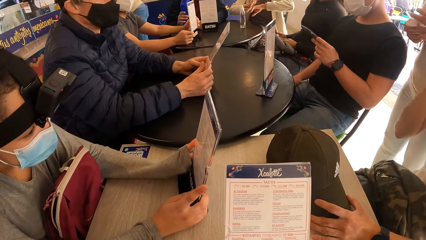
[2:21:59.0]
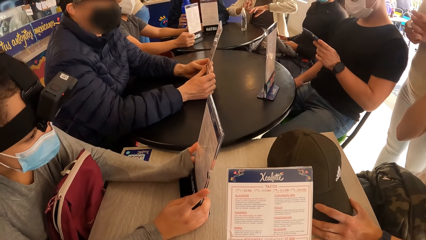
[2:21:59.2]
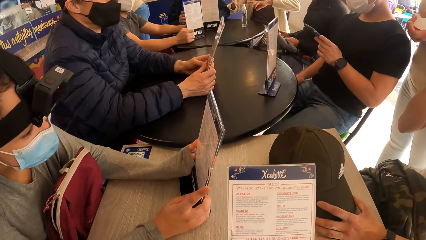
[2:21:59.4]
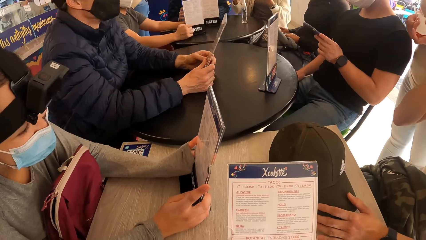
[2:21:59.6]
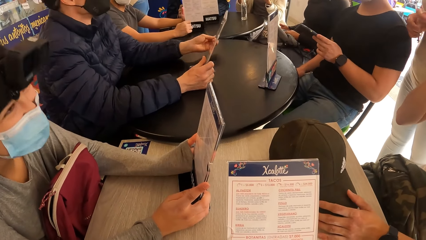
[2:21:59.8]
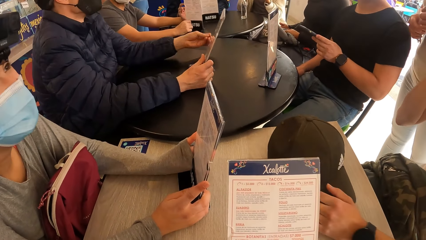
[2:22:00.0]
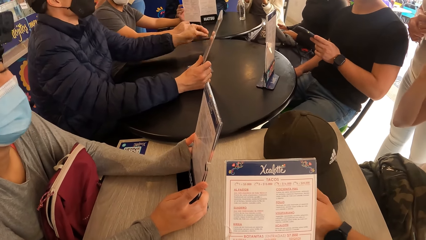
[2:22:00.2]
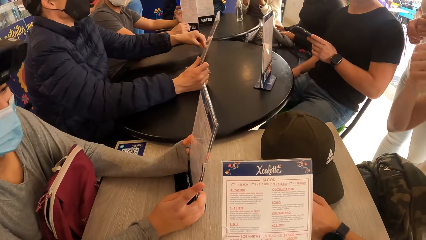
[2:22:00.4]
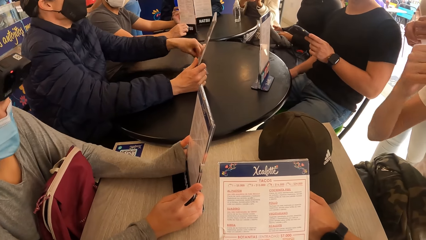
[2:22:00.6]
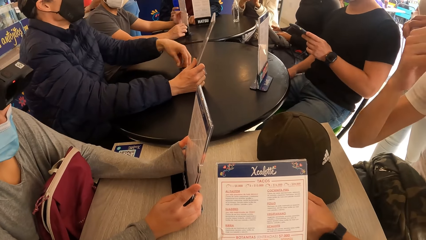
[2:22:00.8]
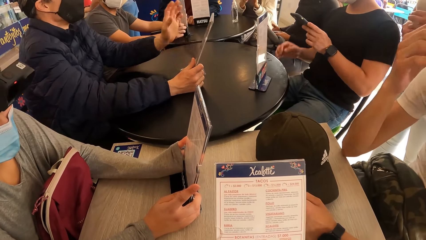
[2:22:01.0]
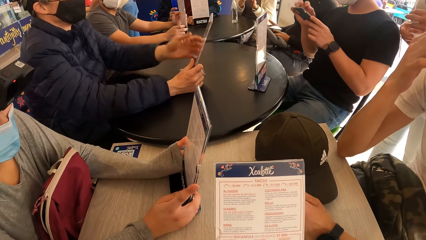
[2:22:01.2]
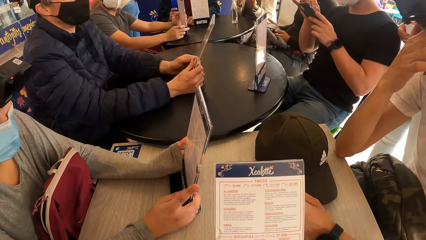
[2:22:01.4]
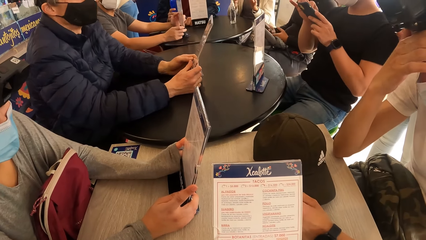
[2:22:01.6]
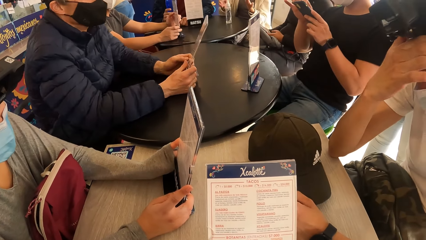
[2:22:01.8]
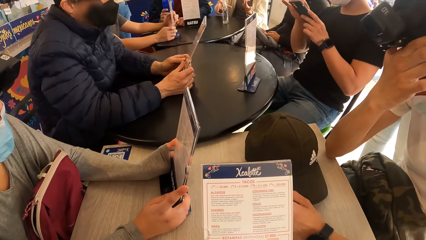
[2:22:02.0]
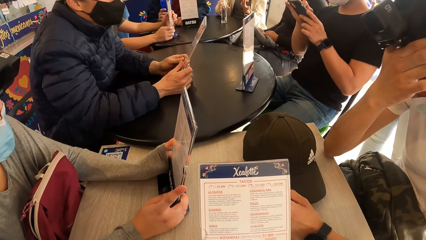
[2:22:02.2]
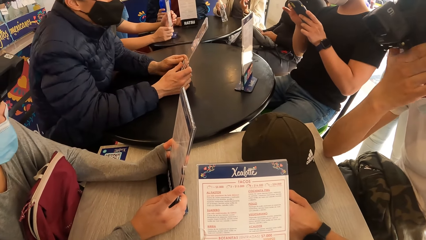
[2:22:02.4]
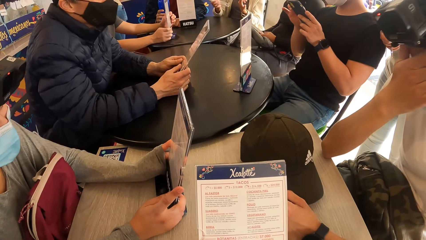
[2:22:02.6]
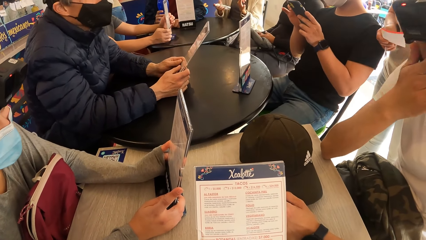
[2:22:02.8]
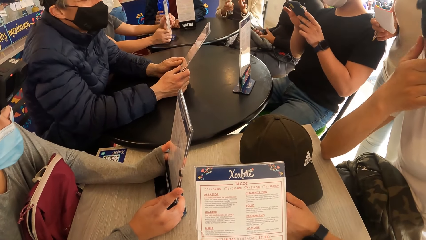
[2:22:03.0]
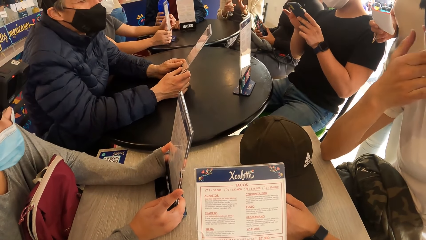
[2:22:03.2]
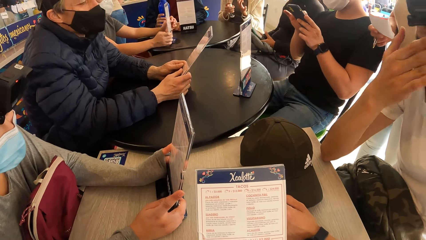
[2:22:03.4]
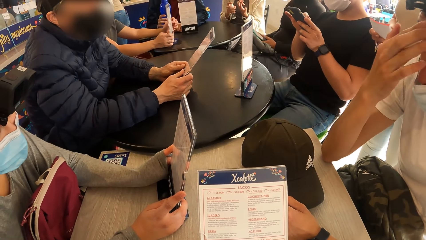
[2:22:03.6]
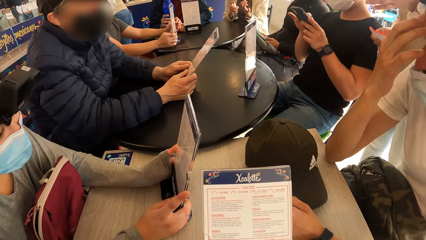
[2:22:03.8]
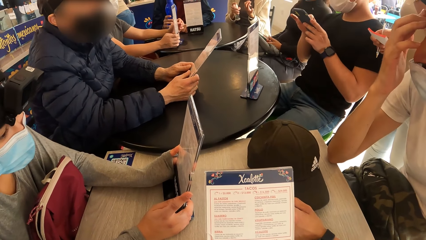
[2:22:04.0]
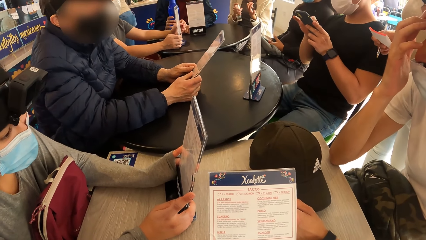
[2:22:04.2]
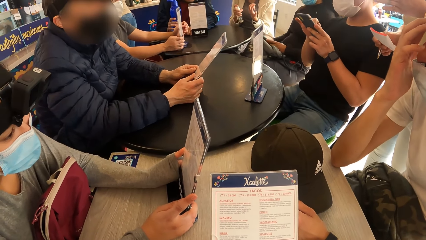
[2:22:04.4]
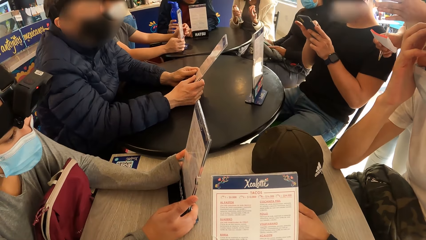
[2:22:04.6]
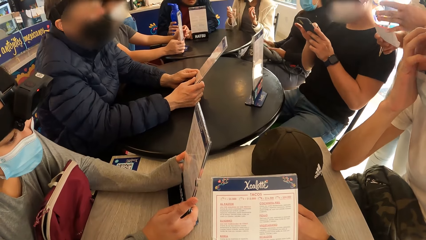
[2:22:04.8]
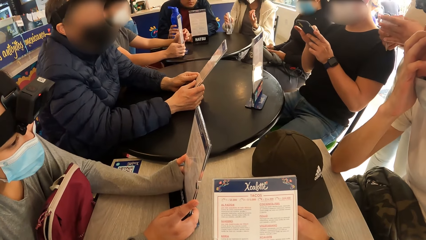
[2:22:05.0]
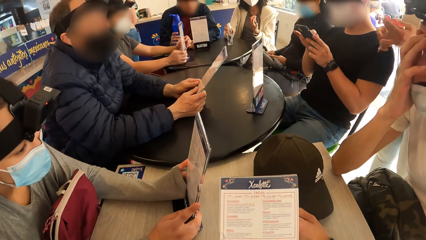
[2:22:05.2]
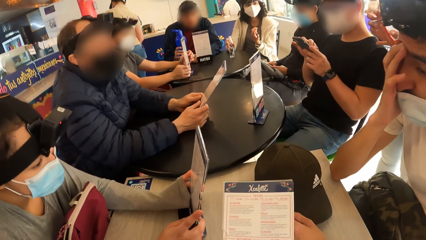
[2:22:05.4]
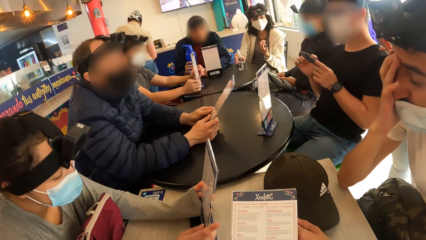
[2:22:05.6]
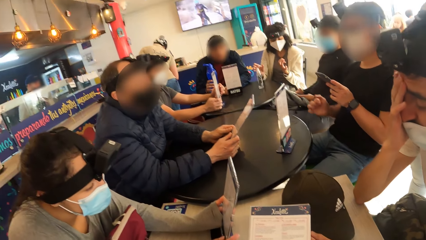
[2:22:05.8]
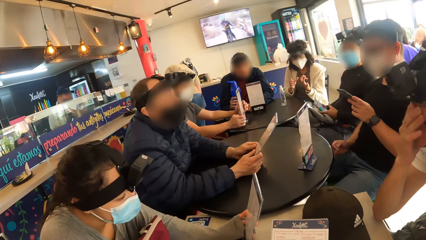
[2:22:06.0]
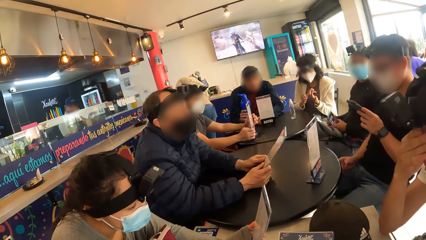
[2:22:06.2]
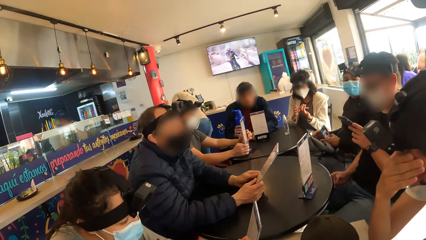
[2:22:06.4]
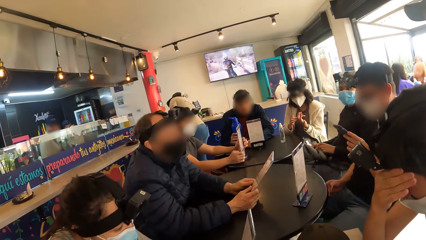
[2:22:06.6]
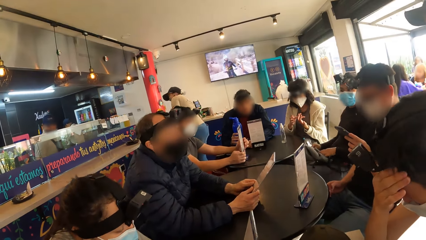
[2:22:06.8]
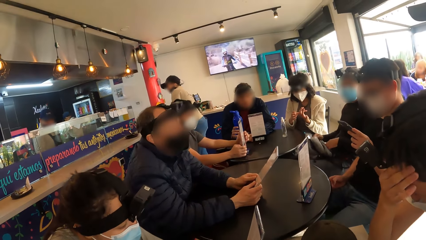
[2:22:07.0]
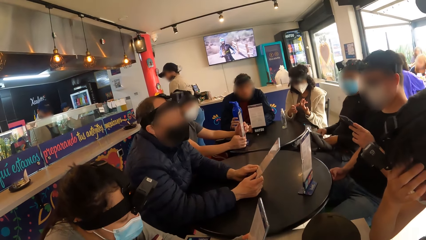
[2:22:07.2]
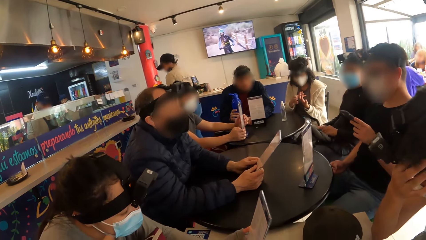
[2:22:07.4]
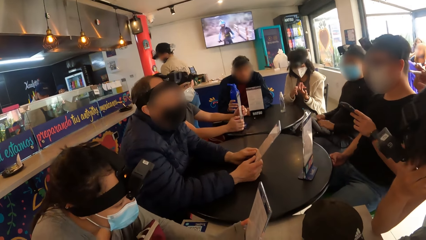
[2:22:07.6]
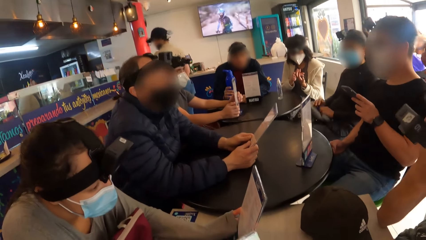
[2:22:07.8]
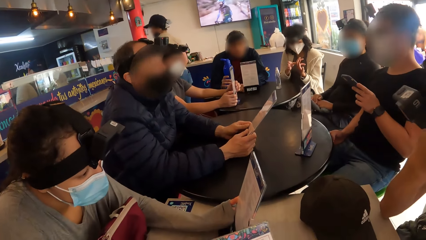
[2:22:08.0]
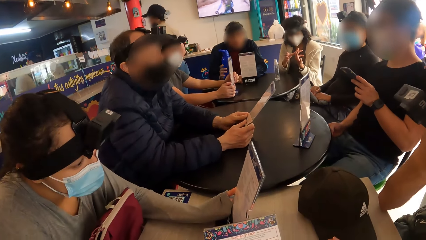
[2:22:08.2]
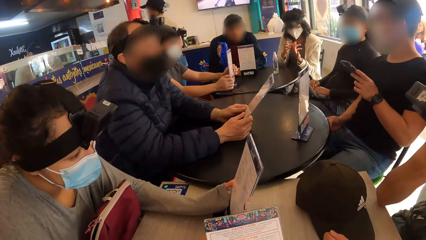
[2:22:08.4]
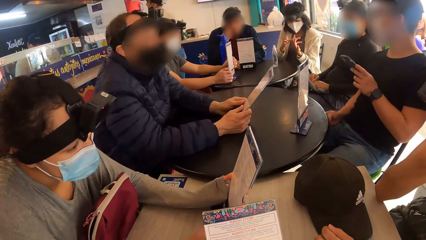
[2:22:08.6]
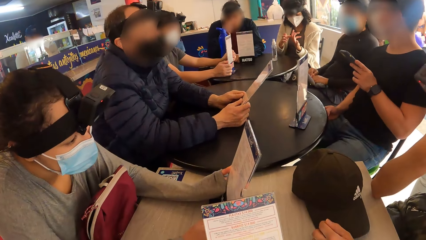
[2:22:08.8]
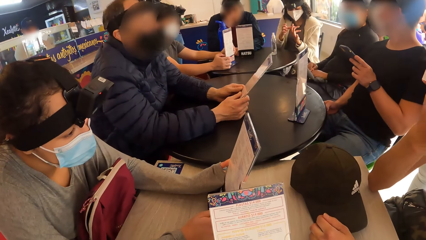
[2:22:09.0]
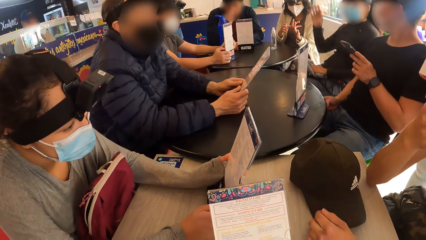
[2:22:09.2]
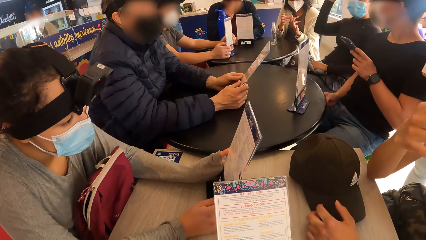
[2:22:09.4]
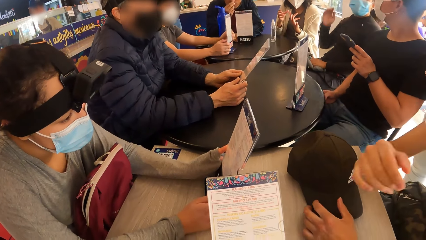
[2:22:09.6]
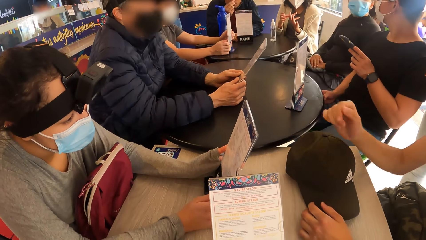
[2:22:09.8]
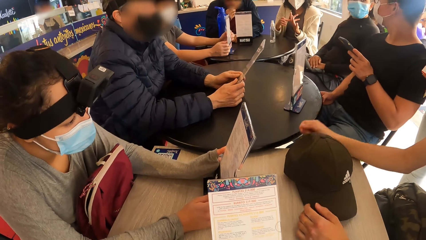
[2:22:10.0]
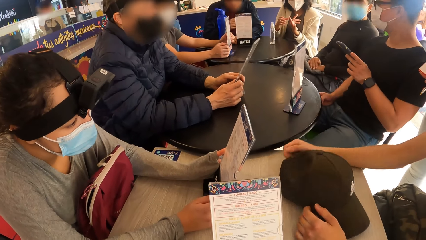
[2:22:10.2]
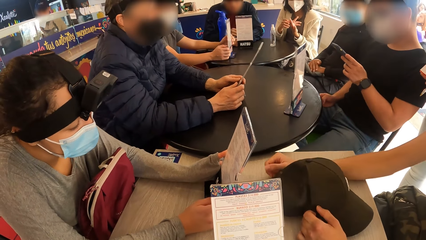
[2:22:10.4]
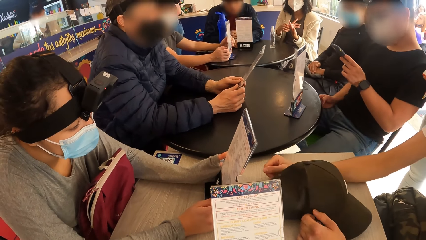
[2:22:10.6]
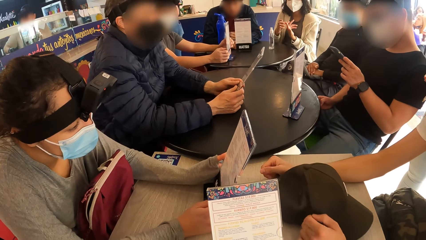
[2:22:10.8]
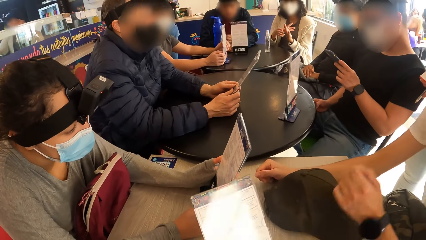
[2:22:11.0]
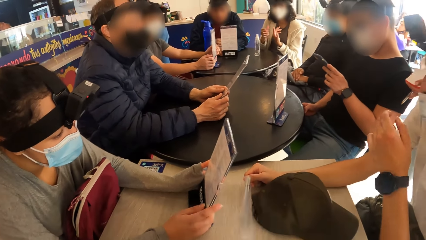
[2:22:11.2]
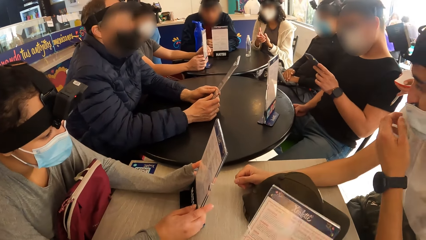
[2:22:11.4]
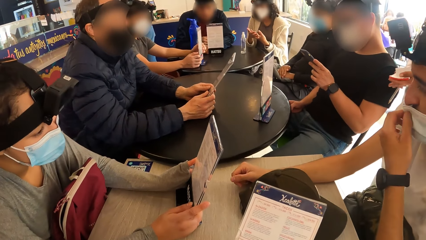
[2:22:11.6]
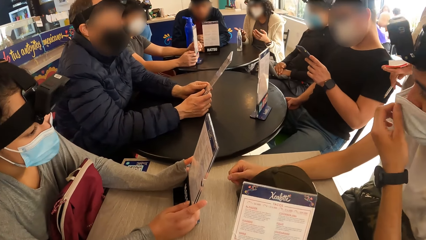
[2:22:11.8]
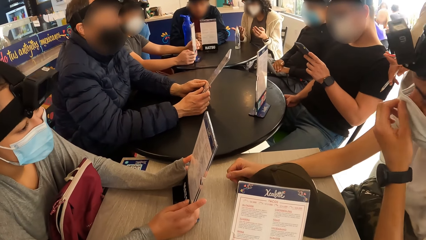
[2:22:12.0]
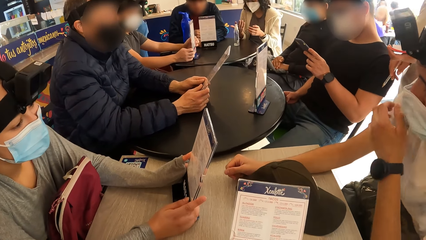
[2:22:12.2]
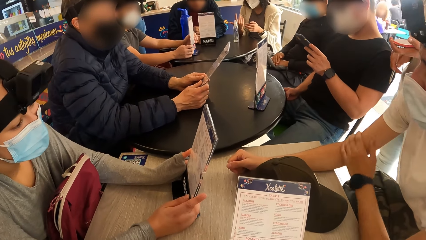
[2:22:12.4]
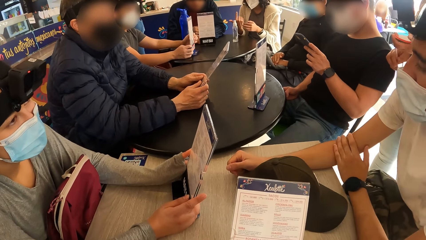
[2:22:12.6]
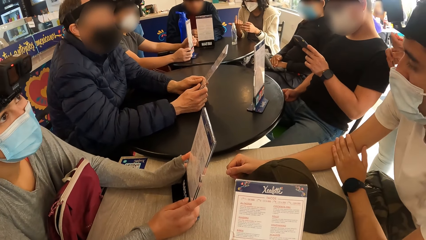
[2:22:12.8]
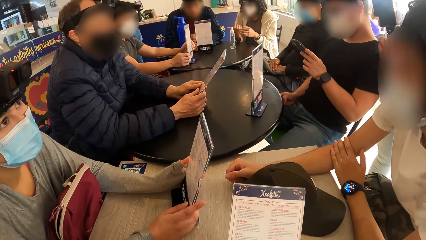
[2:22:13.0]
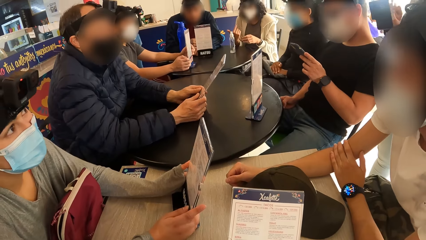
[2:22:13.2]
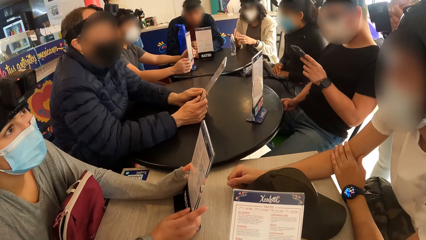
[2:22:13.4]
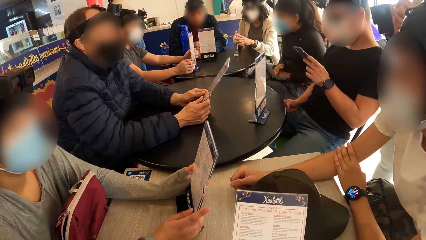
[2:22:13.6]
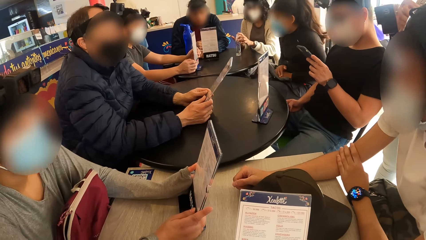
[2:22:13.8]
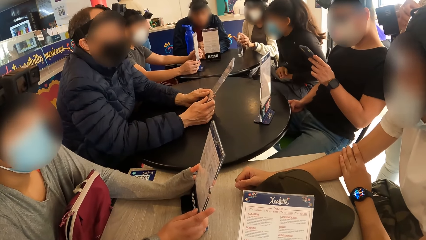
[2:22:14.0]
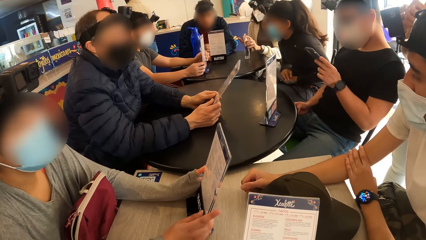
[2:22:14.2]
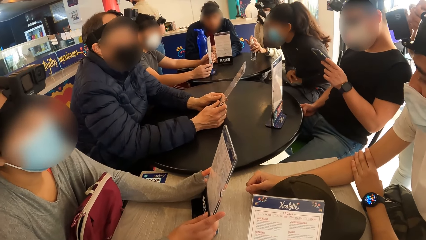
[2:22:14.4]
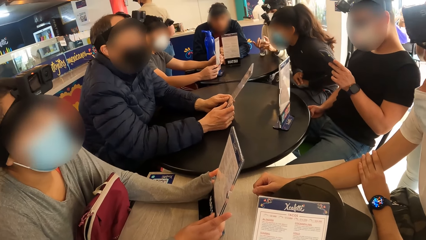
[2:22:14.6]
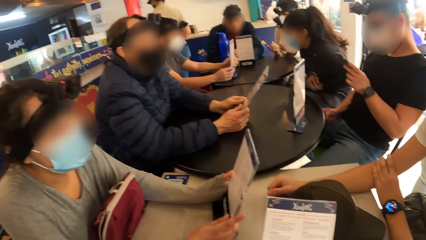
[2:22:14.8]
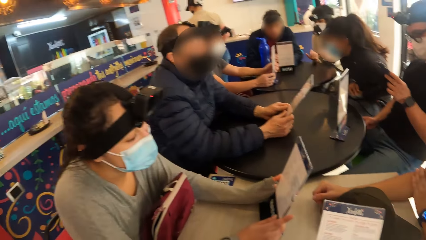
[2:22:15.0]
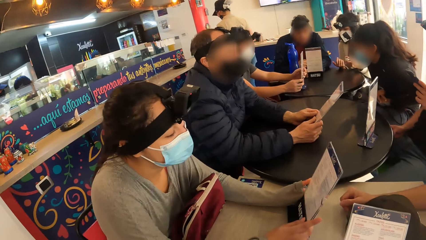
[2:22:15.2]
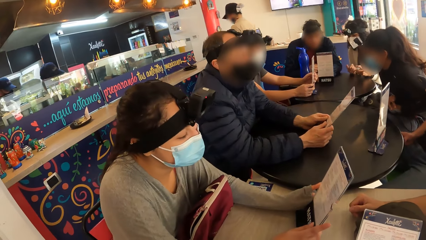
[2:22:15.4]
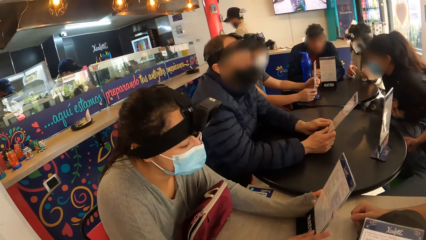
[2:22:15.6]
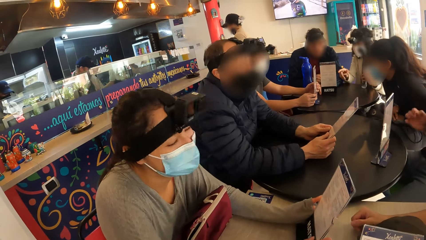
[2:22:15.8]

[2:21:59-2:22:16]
The man touches his face with his left hand. The man adjusts a cap on a table. Another man operates a mobile phone. The first man wipes his face. The camera wearer interacts with the first man and another man at the table. They look around a room and adjust a menu on the table. The first man touches his face mask with his left hand. A lady interacts with the first man.
